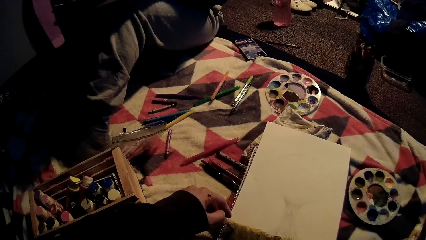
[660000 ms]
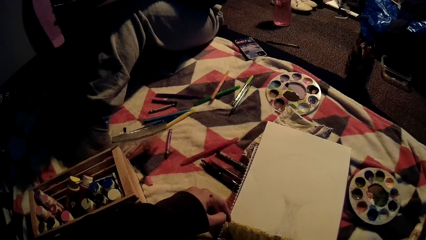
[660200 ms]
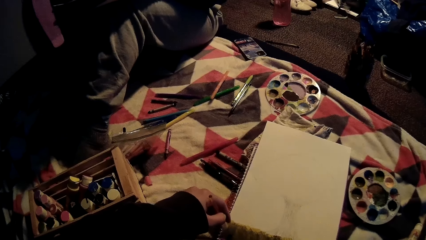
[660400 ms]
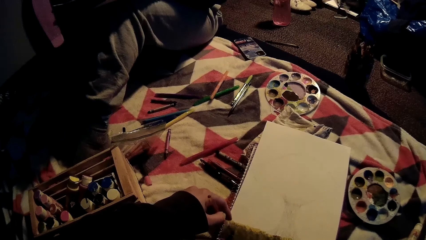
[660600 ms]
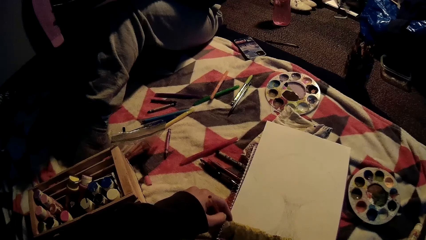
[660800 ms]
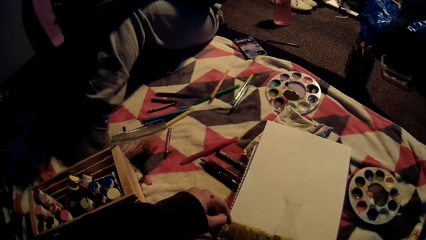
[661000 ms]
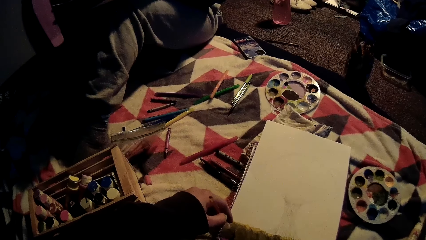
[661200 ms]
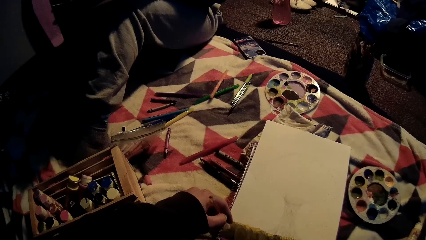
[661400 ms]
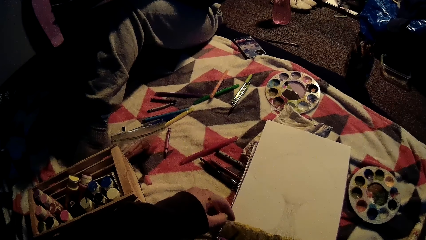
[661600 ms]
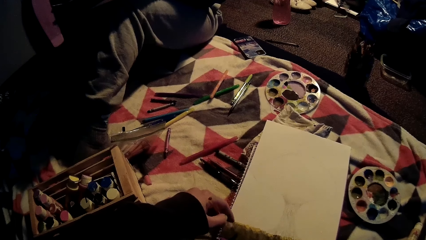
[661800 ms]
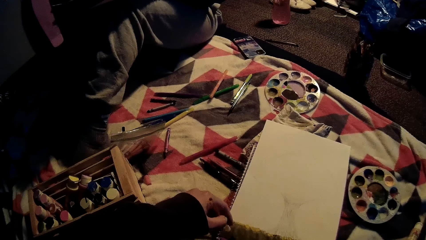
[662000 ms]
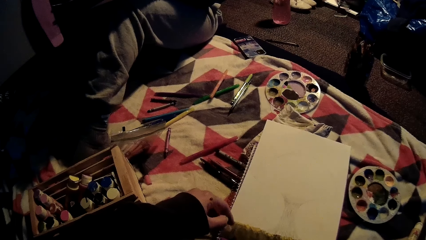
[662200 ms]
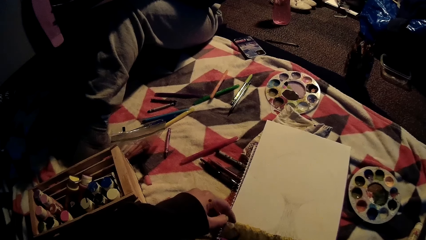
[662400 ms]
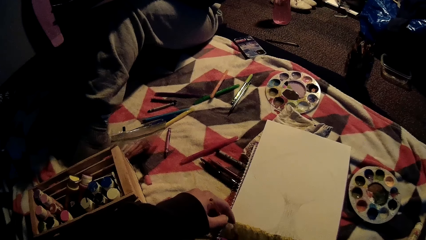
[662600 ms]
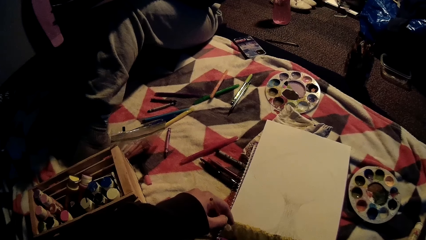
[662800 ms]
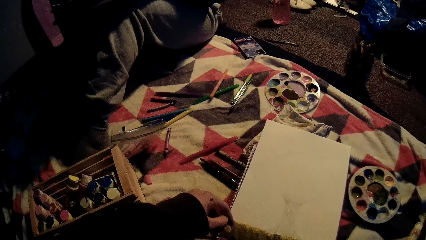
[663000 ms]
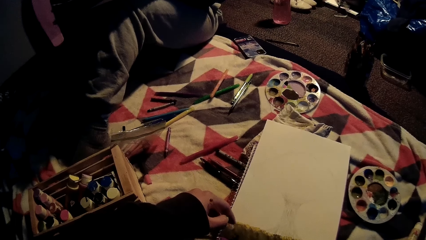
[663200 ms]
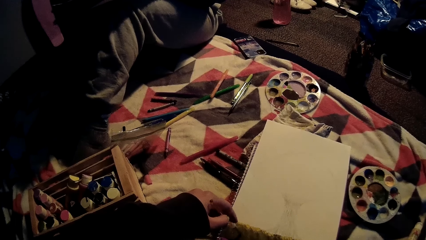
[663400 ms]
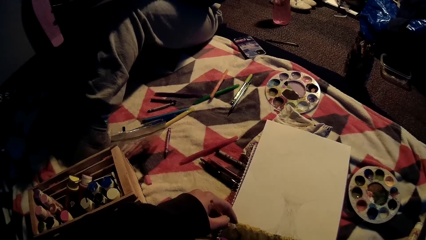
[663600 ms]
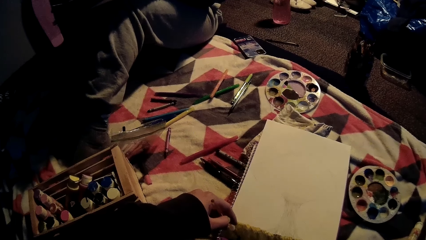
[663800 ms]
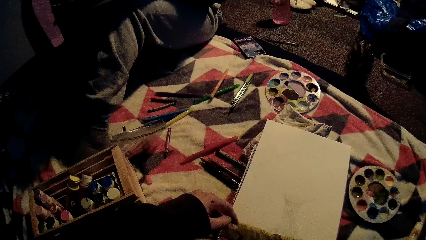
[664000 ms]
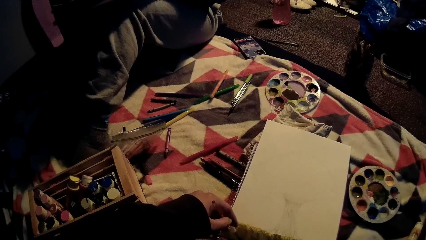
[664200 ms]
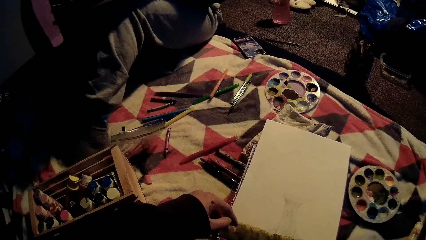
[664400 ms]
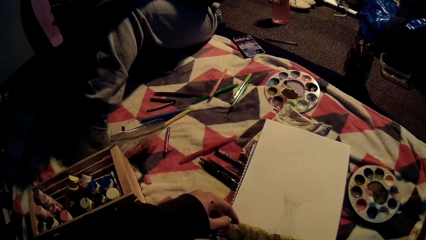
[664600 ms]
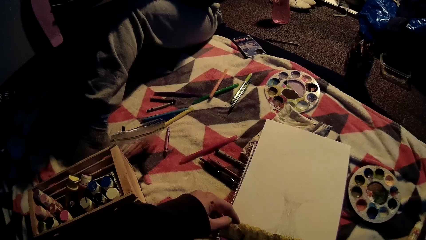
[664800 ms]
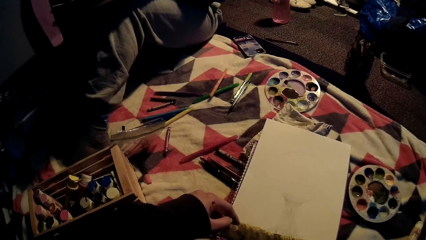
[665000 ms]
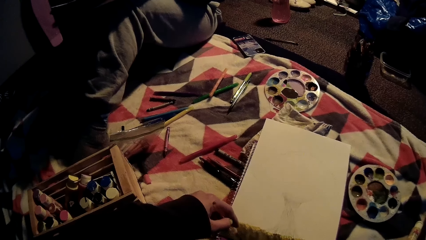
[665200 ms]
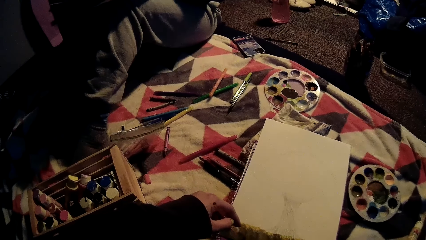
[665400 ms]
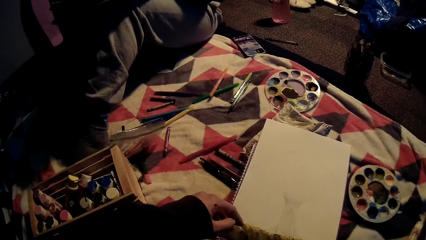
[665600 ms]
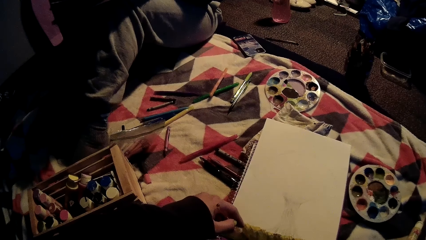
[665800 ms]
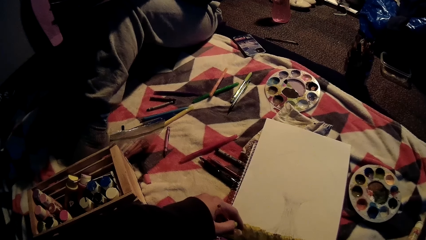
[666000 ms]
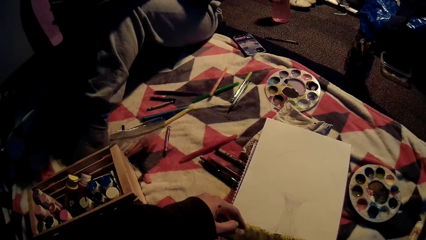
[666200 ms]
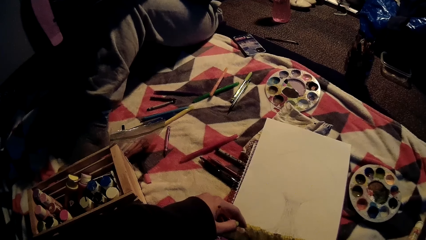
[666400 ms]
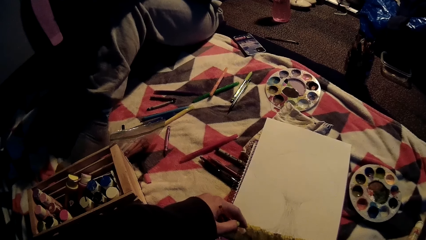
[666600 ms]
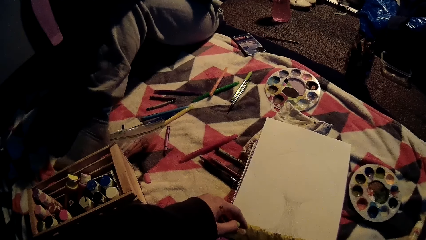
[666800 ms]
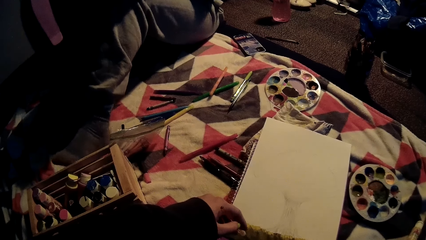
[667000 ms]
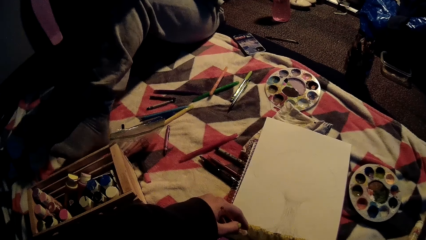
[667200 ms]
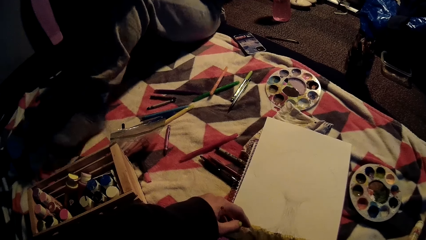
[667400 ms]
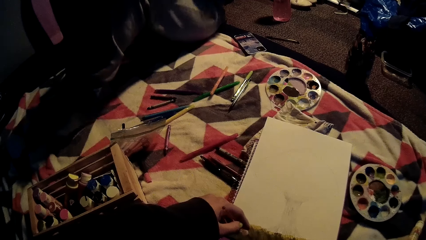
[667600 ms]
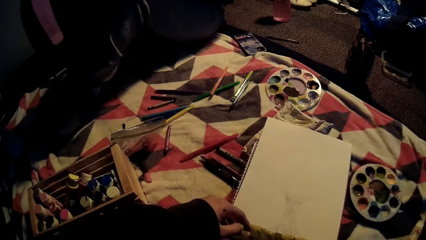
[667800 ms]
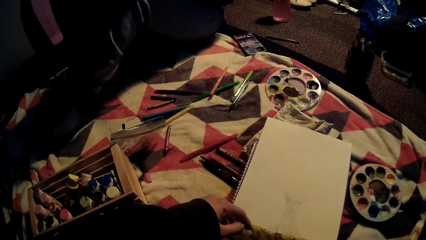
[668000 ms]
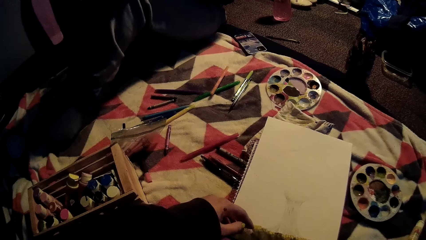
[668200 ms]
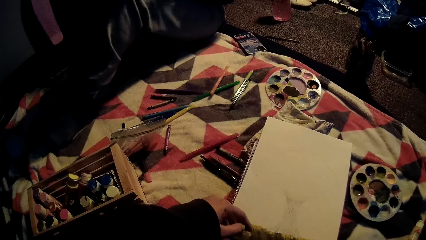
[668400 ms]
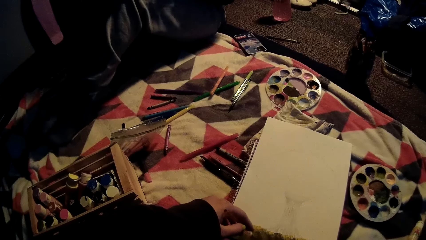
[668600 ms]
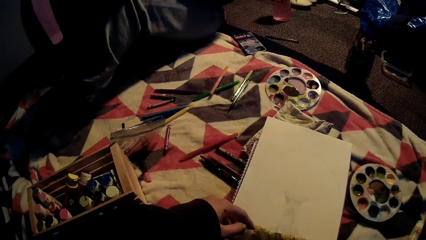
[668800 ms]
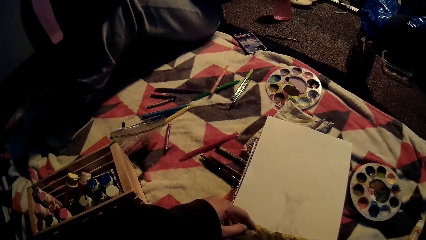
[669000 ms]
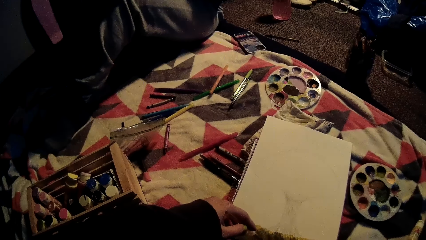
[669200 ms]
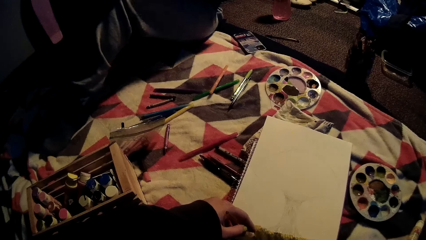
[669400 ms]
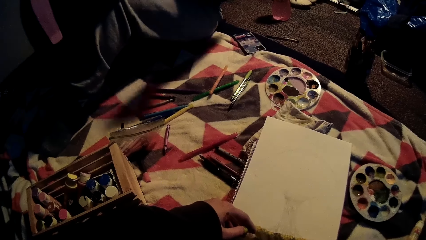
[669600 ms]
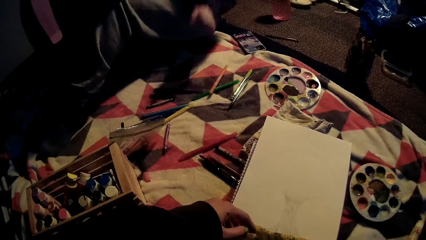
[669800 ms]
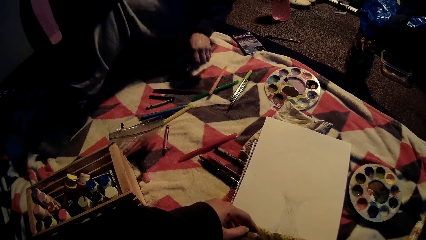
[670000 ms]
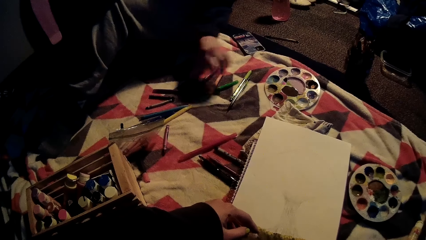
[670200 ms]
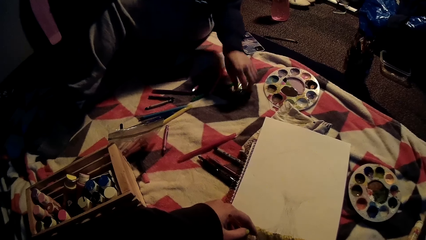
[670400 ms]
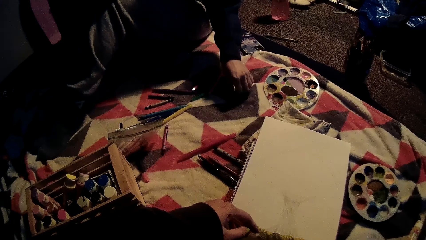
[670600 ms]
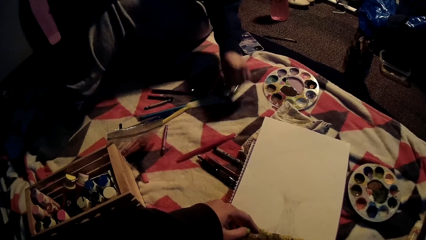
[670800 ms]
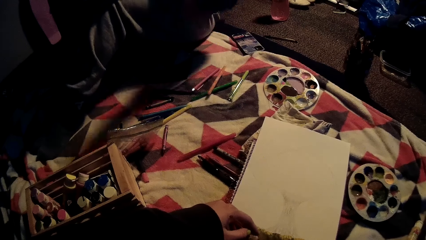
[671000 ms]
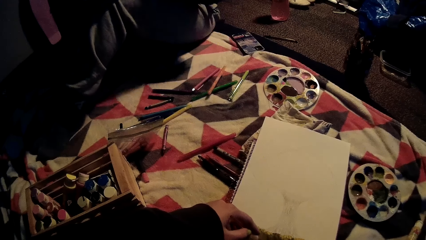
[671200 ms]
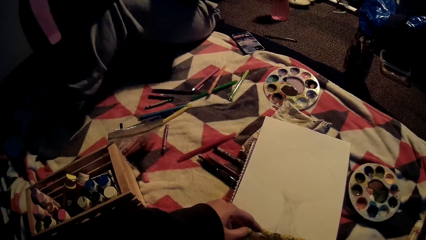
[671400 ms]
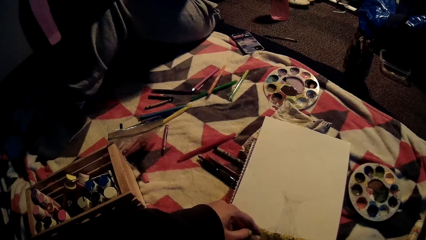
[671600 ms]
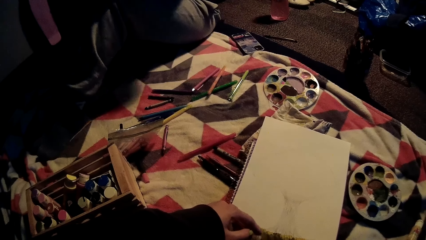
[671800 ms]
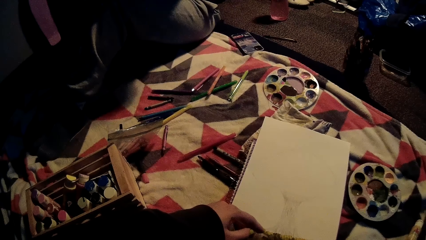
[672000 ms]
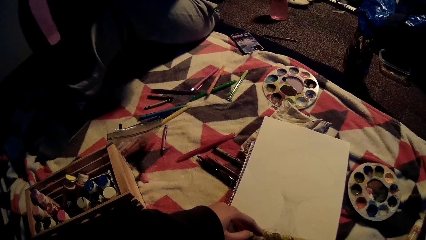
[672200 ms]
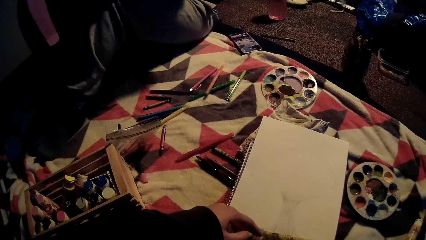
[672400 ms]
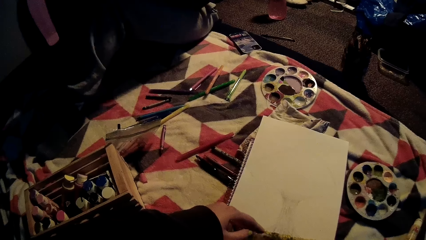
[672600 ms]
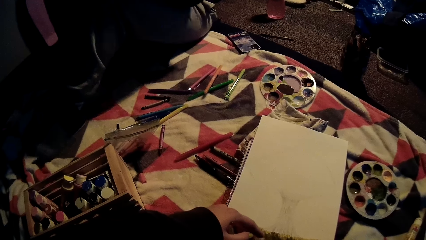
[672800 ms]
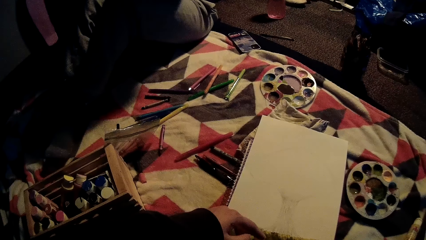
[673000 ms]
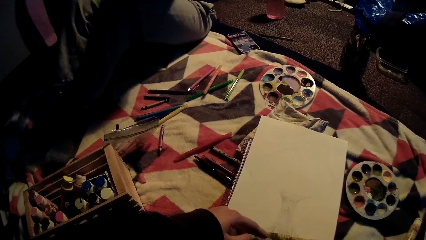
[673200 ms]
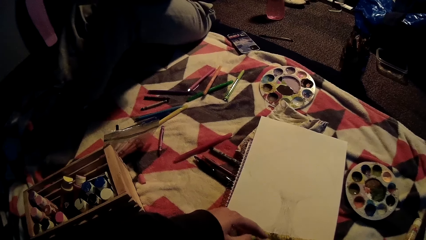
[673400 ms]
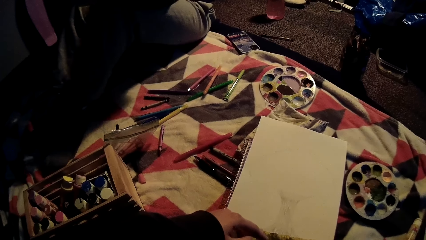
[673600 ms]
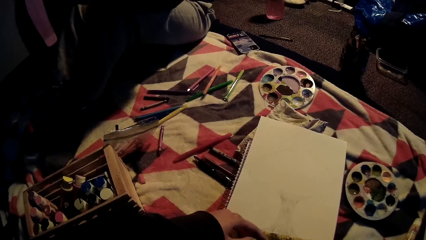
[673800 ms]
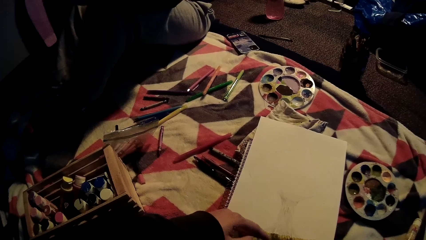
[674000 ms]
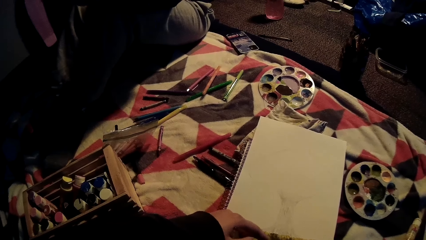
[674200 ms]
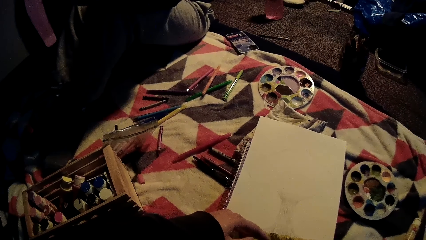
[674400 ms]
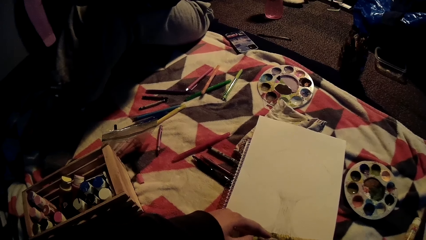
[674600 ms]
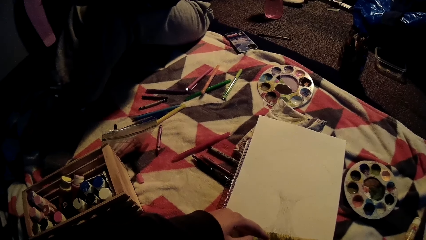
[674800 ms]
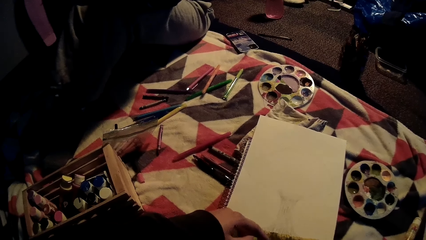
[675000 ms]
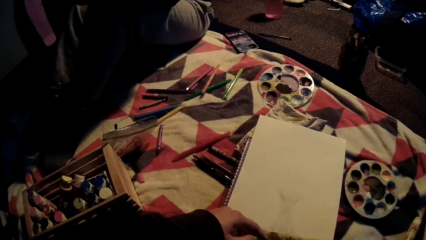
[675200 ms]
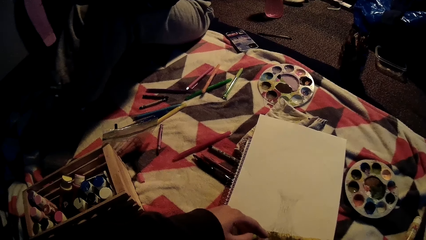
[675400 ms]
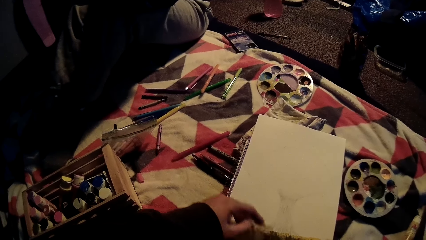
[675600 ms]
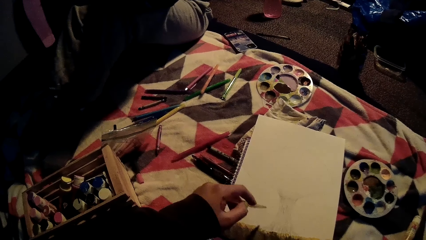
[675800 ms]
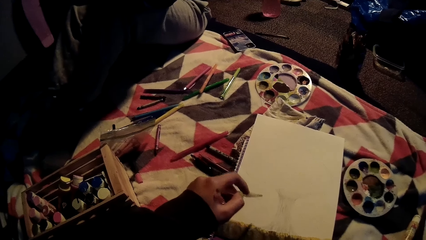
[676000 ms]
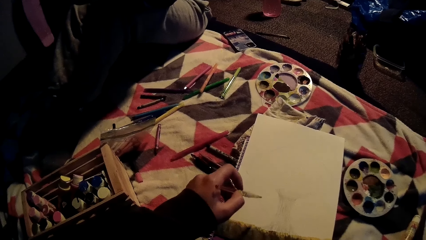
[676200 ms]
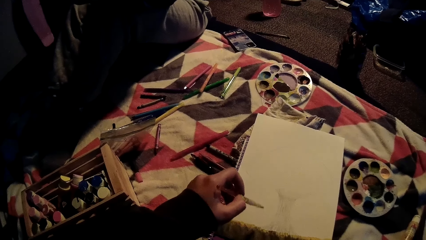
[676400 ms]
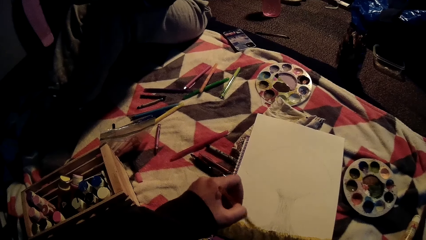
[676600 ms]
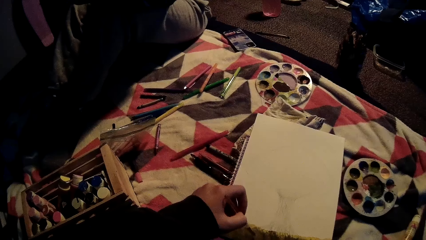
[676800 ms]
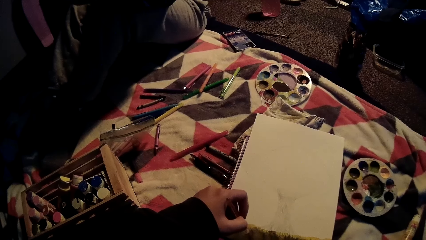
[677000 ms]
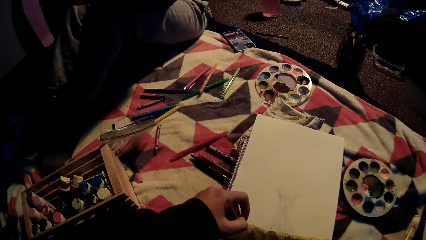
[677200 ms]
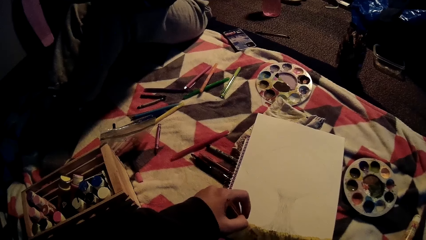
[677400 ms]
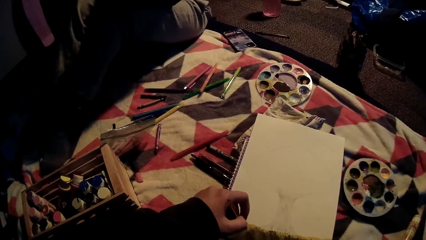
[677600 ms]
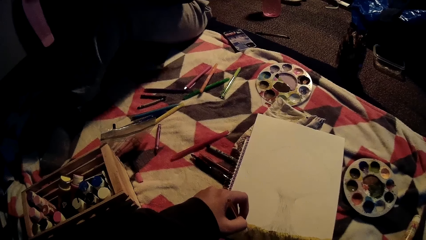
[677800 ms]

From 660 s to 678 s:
A woman picks up a pen from the bed with her left hand. The camera wearer lifts a paint brush from the drawing book.
